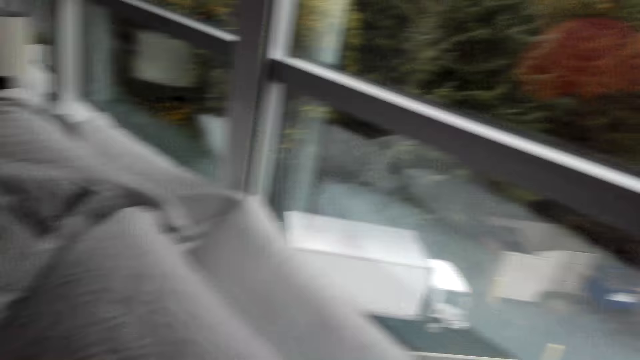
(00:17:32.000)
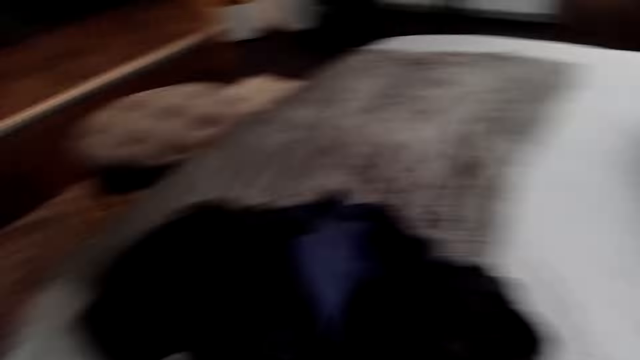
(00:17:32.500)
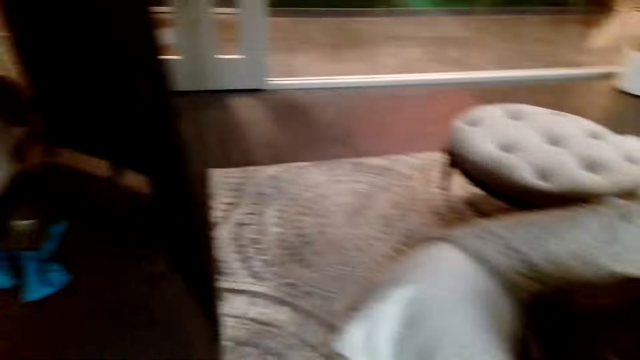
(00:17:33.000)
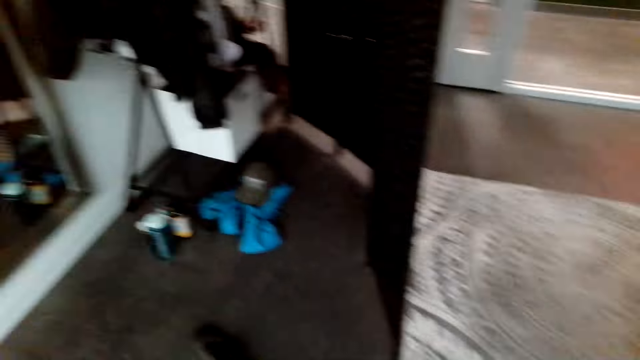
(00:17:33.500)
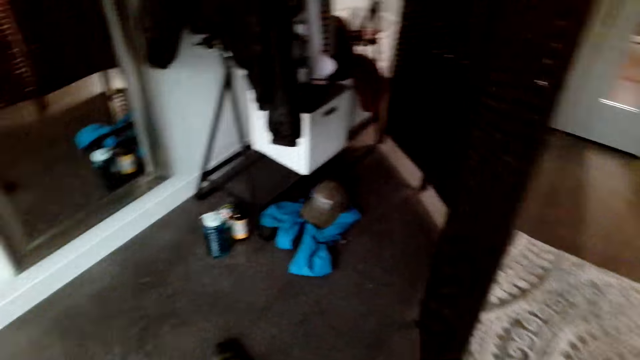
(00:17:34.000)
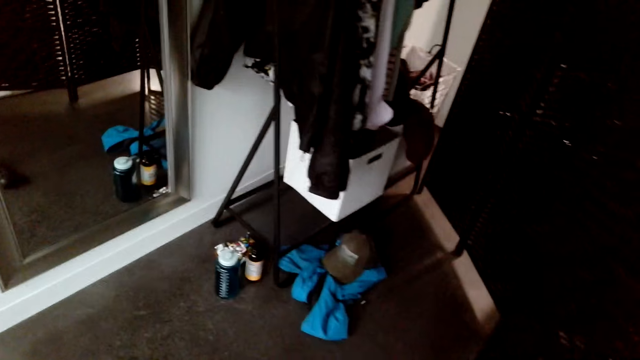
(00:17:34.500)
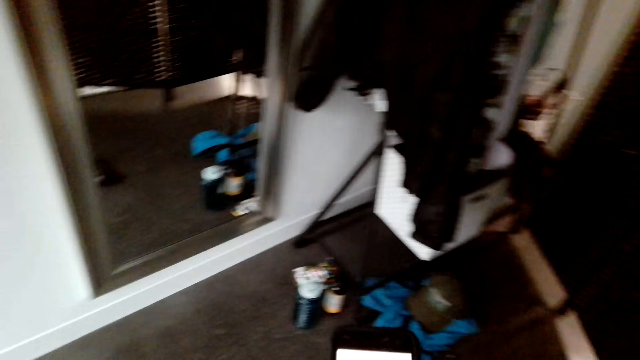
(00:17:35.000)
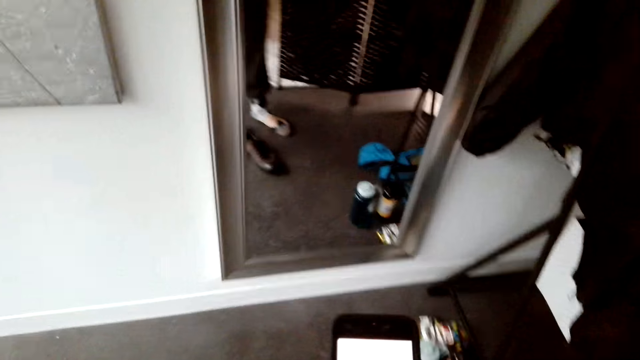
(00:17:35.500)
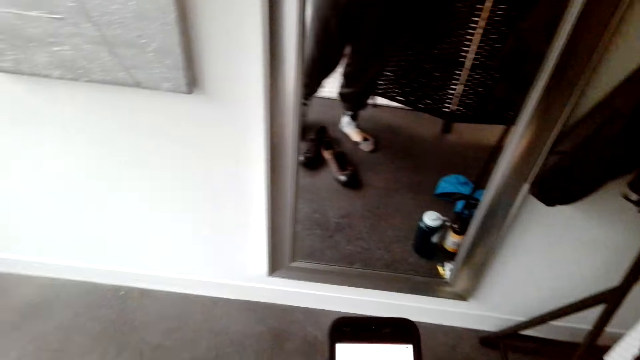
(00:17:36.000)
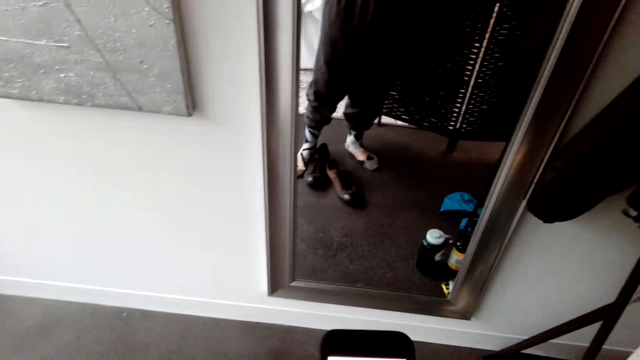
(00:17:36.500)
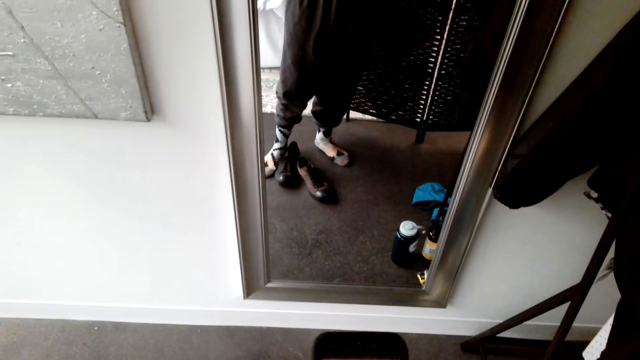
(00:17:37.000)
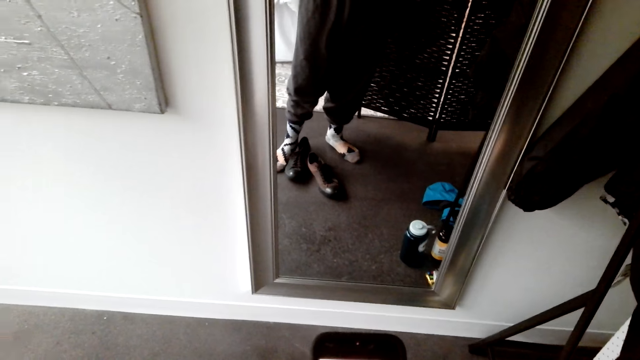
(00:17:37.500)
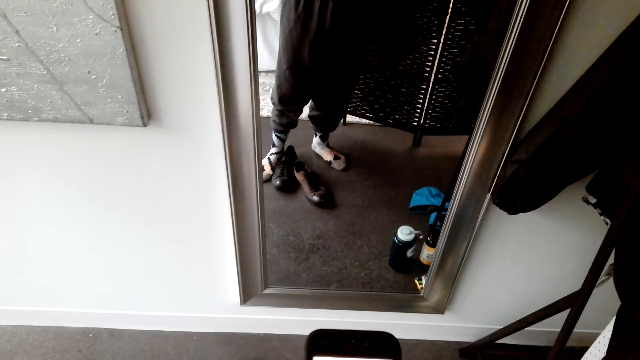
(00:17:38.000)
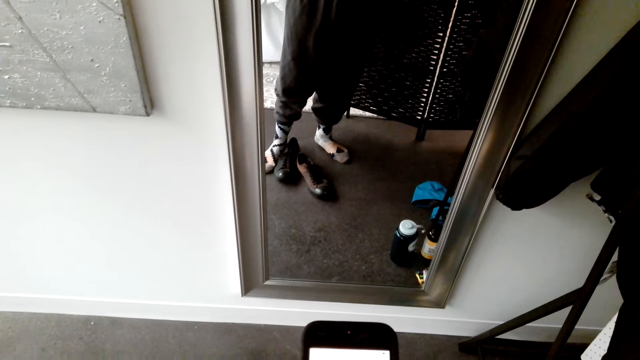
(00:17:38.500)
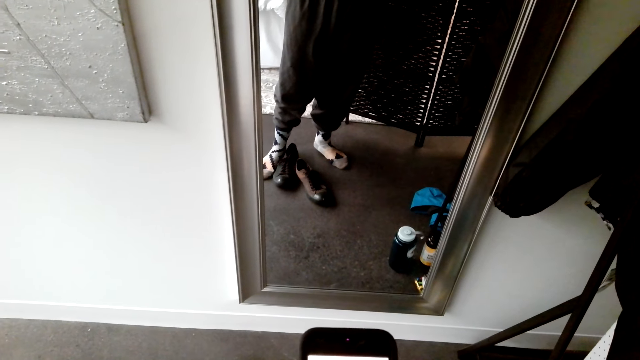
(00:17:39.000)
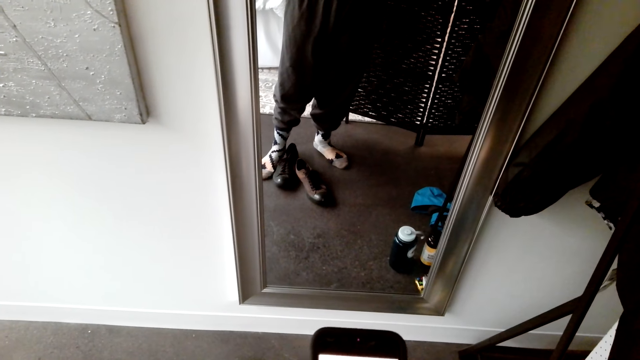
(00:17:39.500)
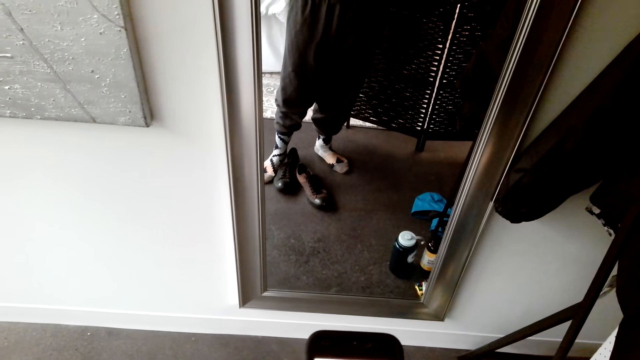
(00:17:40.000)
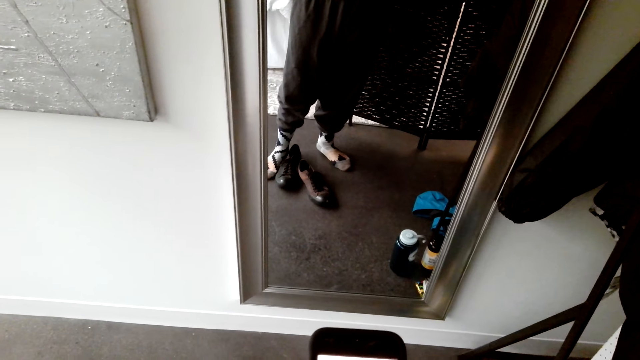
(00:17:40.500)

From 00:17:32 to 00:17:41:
The camera wearer looks around the house. He walks around the house. He operates the phone in his hands.

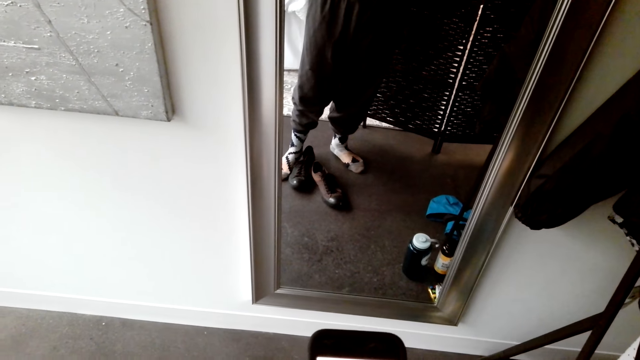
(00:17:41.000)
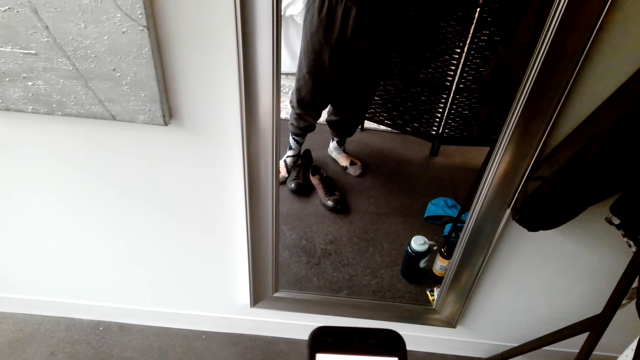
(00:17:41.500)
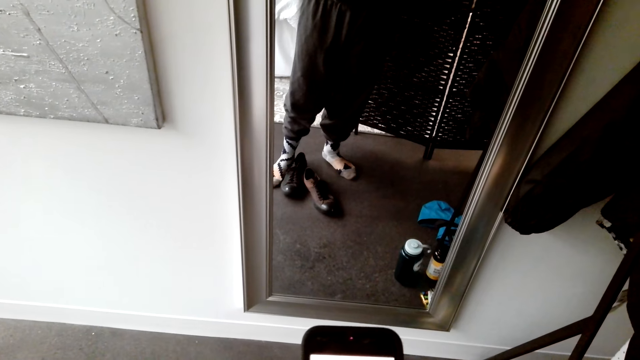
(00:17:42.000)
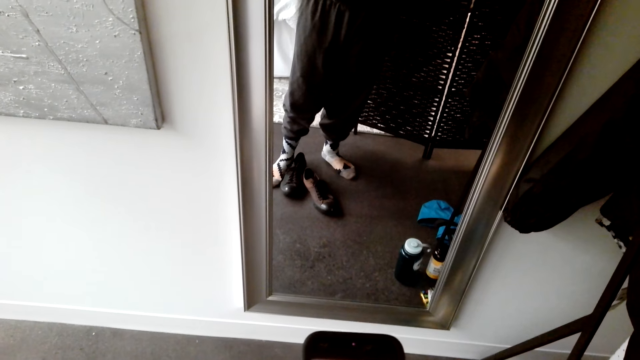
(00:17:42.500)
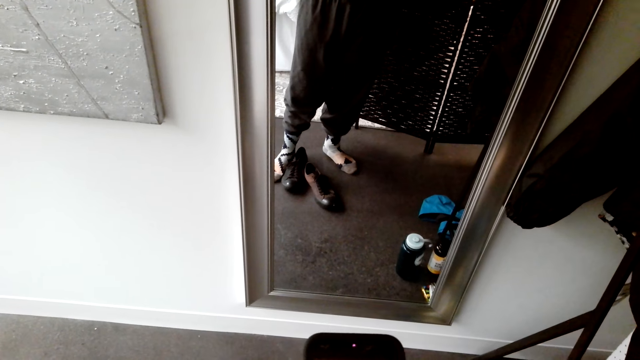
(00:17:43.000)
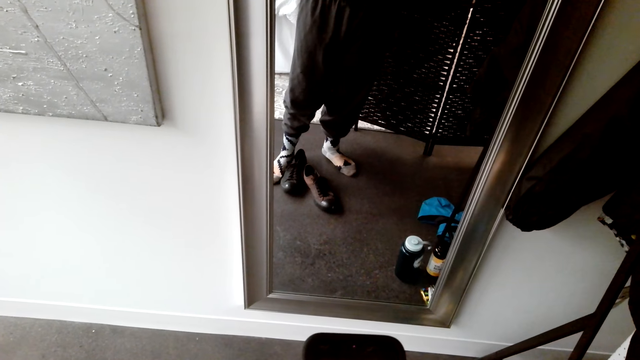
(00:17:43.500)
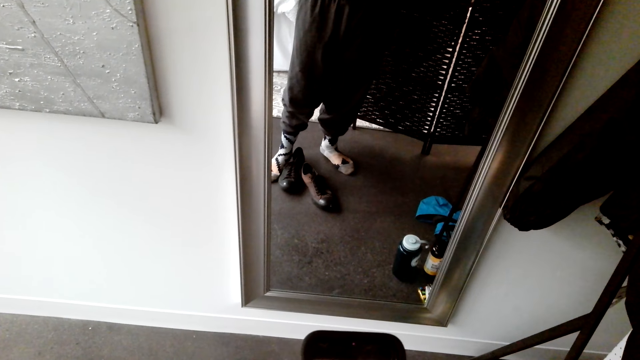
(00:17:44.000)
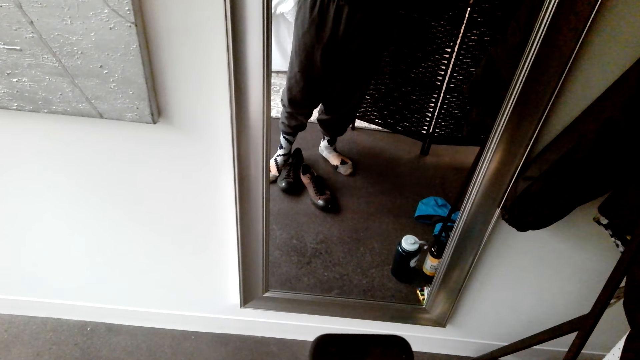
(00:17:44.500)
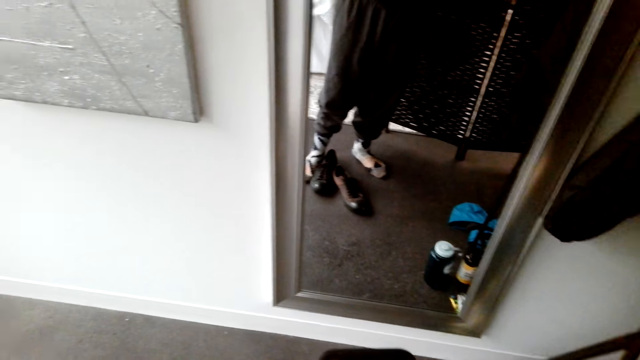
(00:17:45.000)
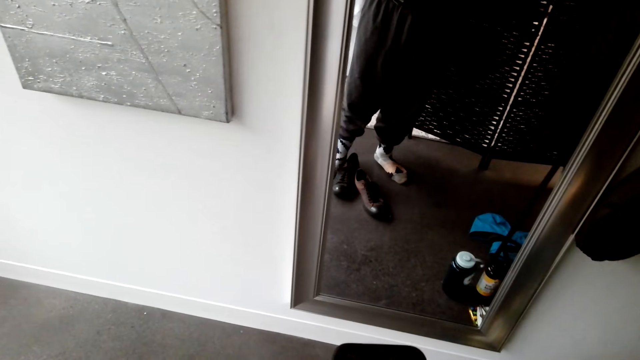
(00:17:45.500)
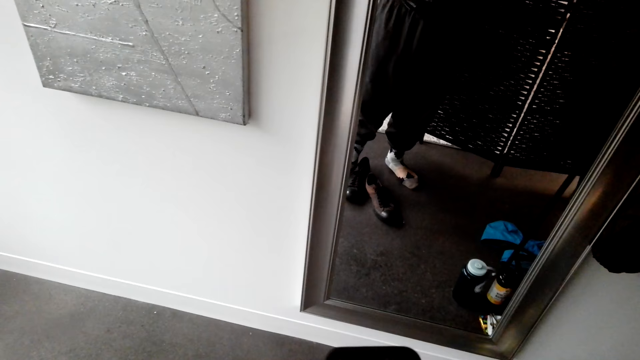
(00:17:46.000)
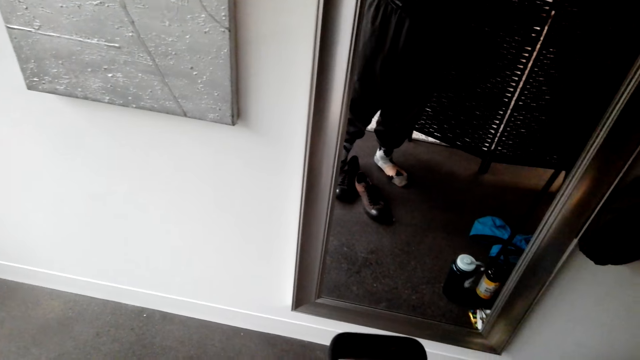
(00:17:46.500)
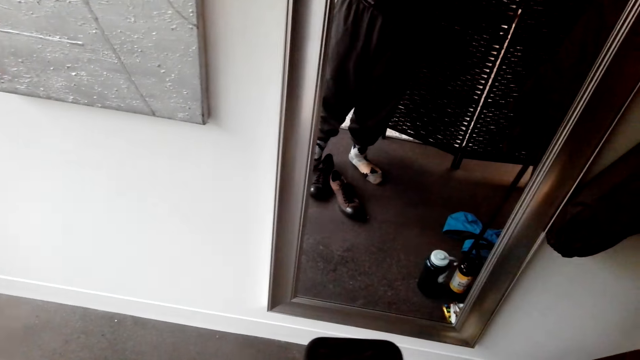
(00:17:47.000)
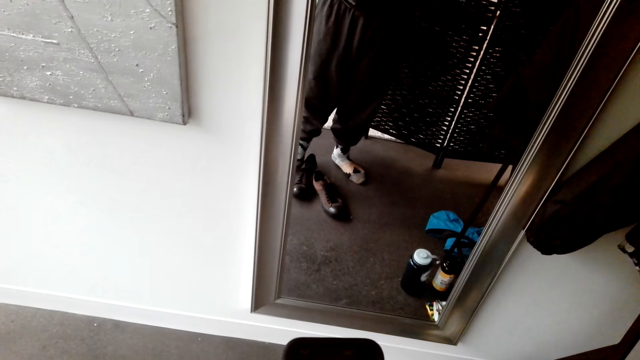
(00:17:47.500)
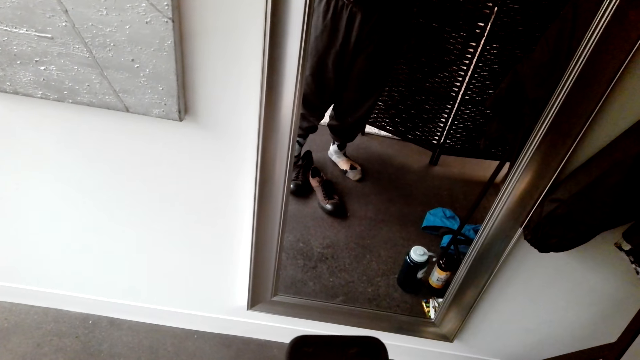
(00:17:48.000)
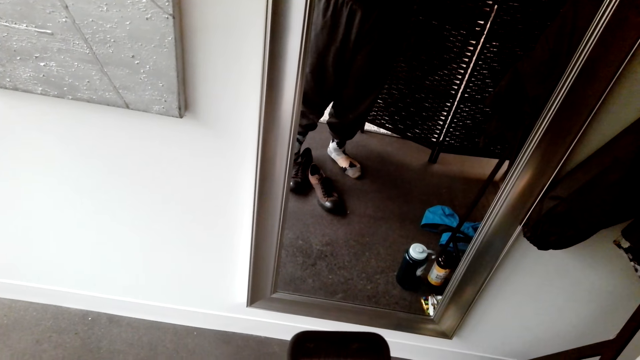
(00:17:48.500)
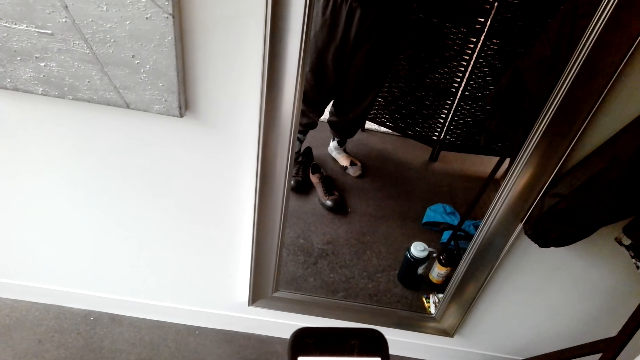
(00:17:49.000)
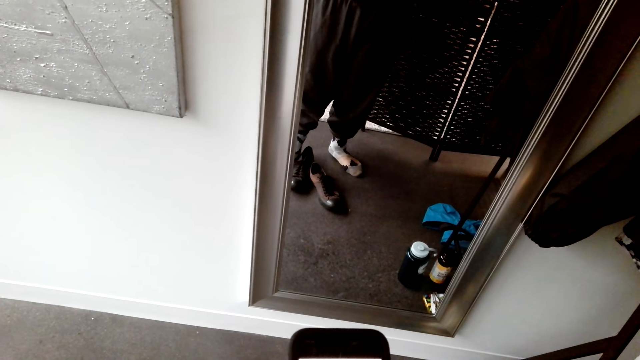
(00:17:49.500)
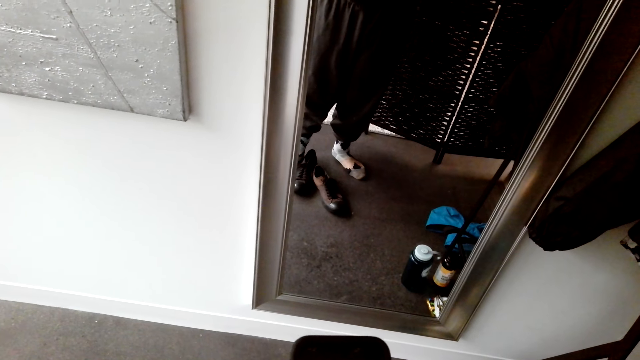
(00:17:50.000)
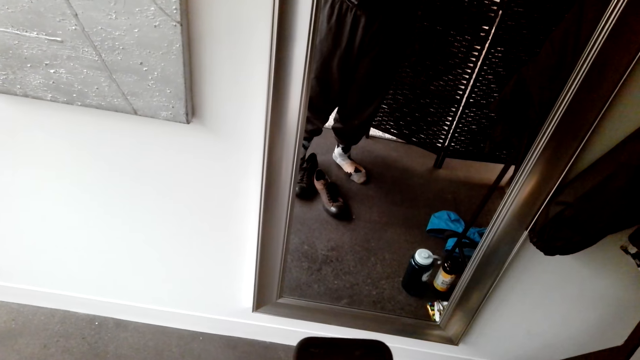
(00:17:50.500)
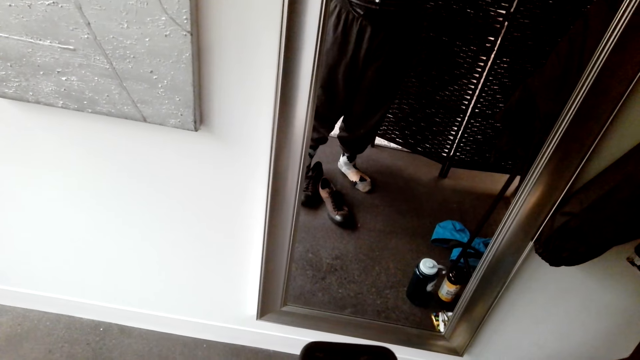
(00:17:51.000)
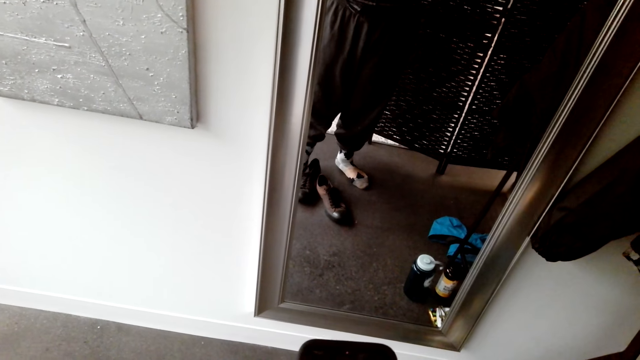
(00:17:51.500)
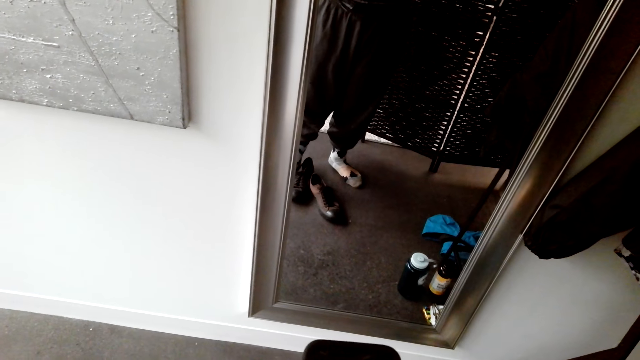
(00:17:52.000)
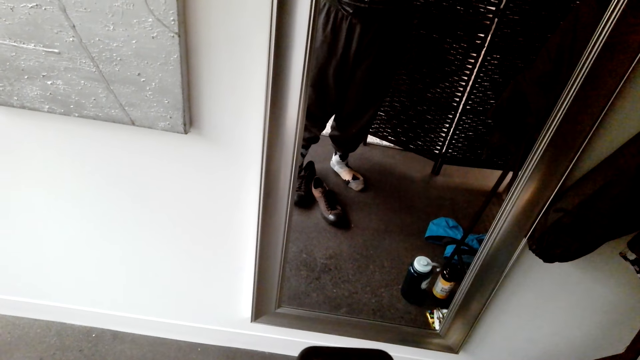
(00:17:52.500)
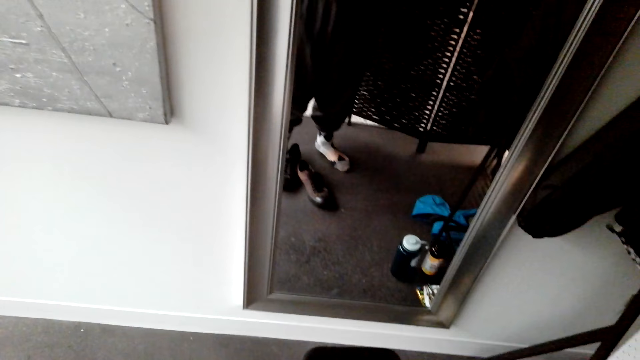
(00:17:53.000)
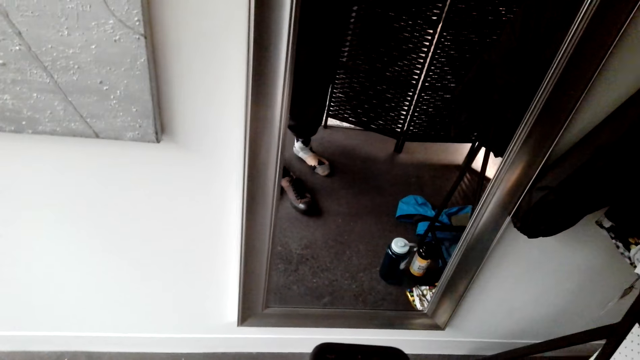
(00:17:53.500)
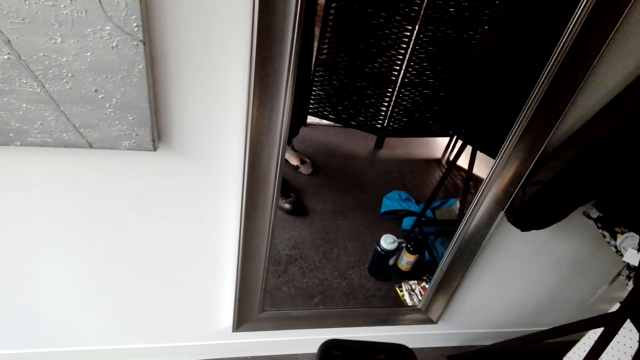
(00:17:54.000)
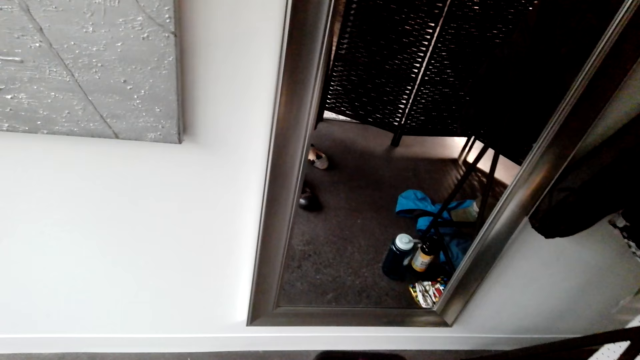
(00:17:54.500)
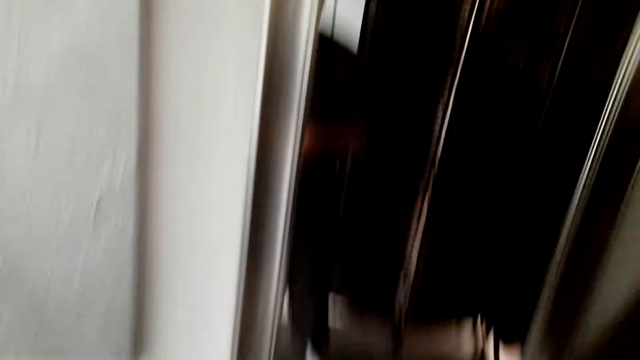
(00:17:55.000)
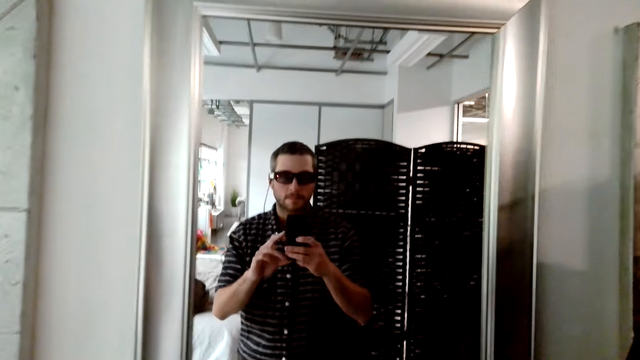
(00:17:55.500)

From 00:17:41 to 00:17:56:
The camera wearer dials on the phone.
